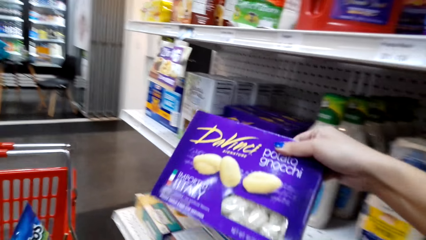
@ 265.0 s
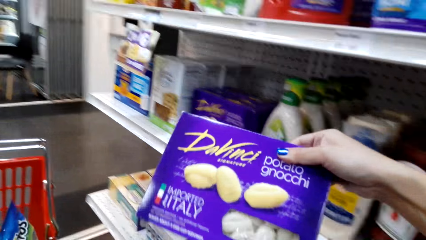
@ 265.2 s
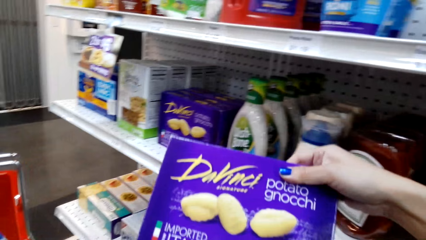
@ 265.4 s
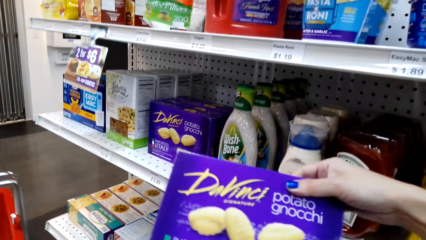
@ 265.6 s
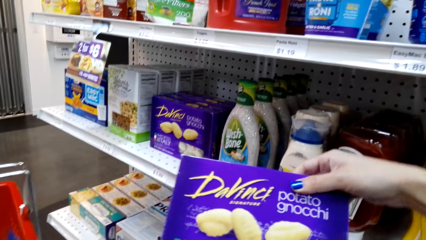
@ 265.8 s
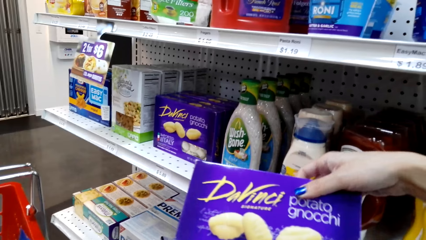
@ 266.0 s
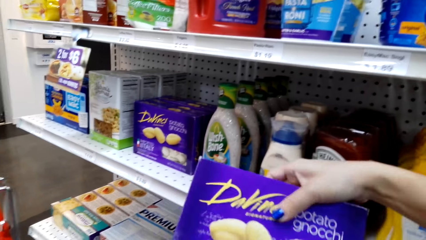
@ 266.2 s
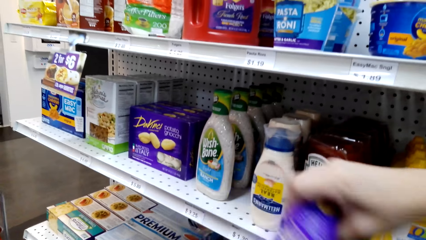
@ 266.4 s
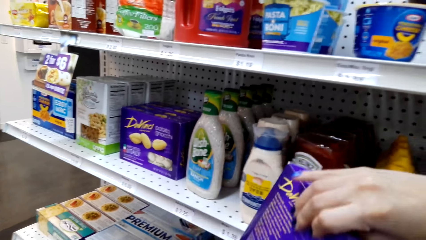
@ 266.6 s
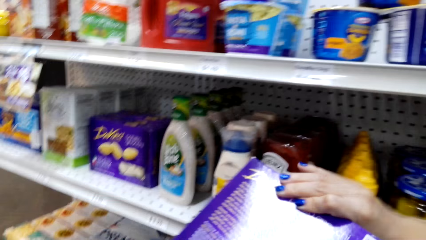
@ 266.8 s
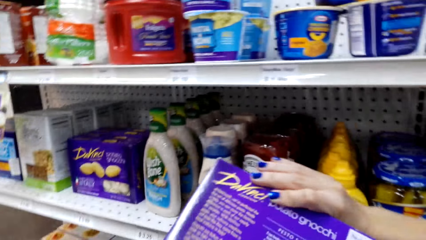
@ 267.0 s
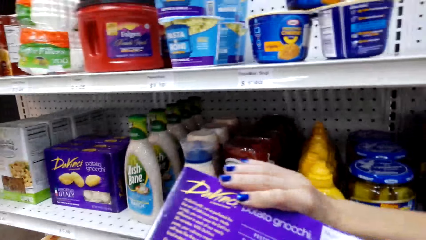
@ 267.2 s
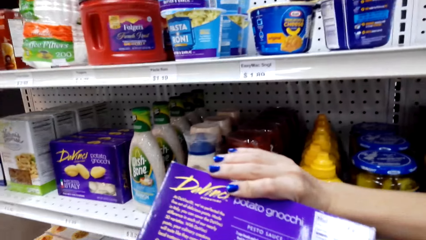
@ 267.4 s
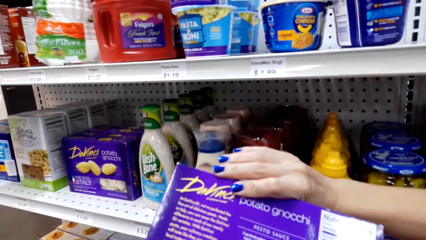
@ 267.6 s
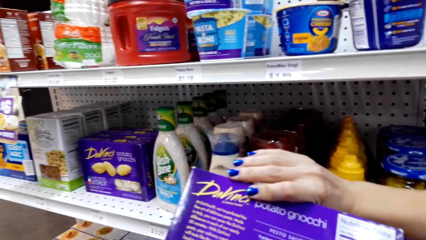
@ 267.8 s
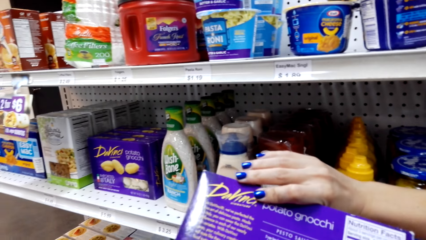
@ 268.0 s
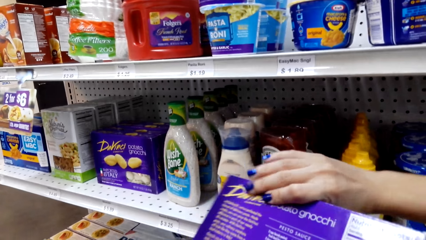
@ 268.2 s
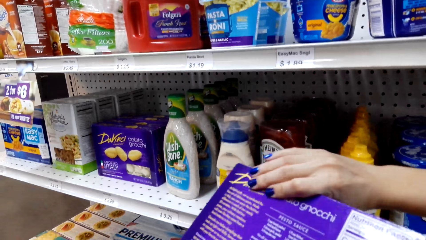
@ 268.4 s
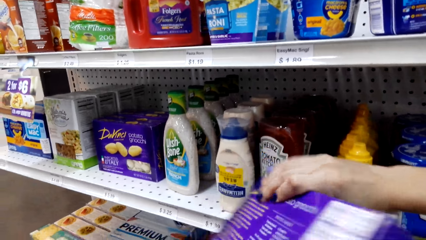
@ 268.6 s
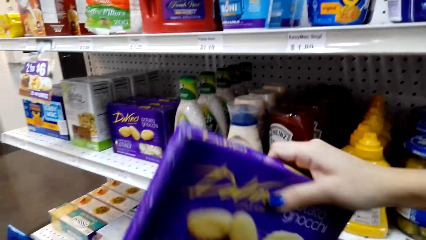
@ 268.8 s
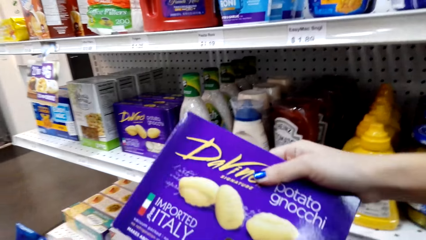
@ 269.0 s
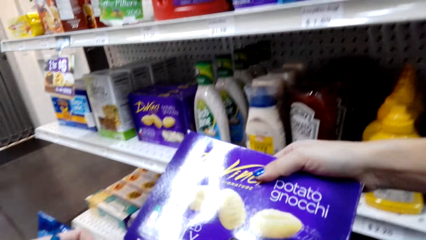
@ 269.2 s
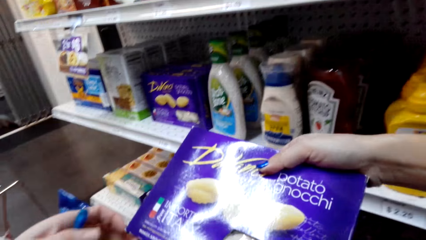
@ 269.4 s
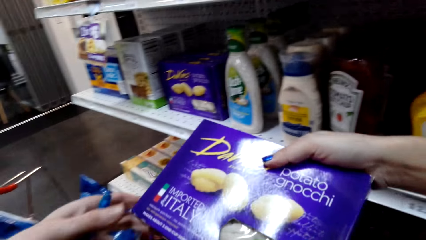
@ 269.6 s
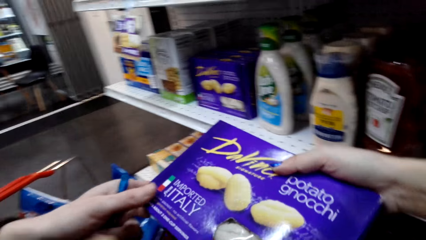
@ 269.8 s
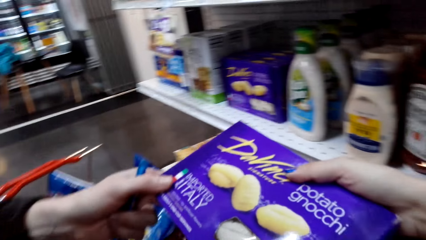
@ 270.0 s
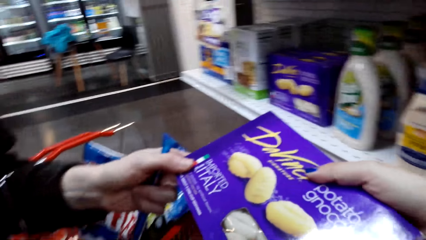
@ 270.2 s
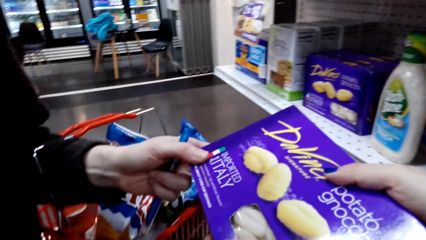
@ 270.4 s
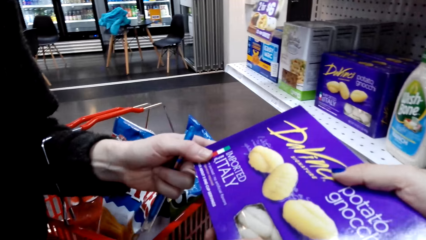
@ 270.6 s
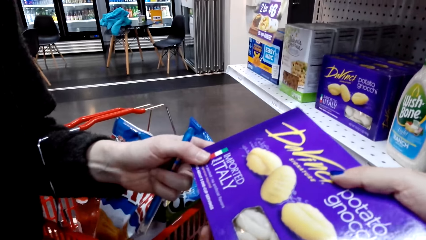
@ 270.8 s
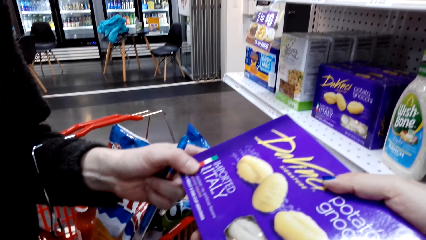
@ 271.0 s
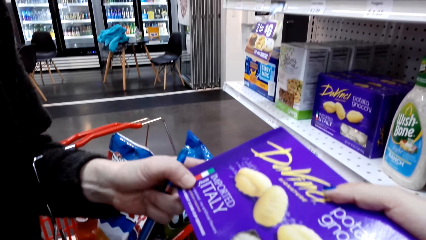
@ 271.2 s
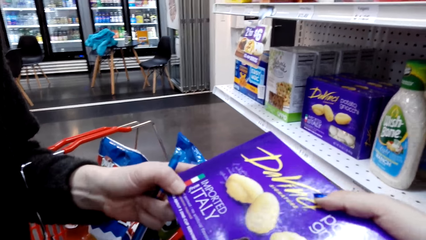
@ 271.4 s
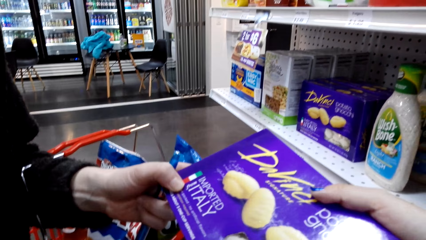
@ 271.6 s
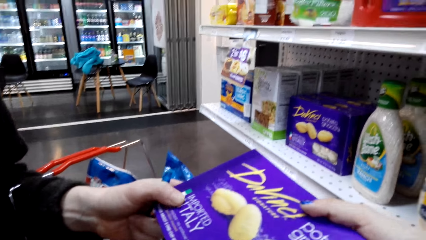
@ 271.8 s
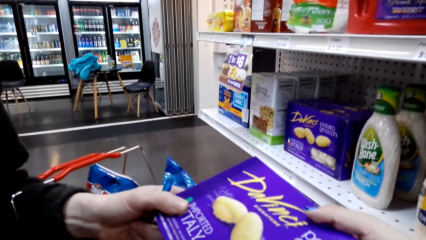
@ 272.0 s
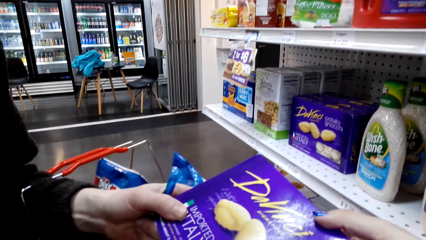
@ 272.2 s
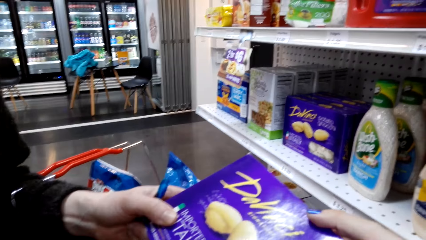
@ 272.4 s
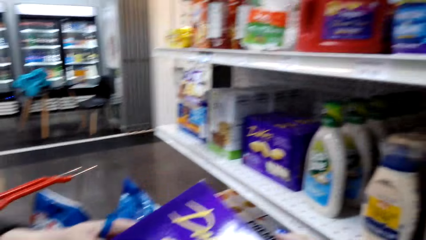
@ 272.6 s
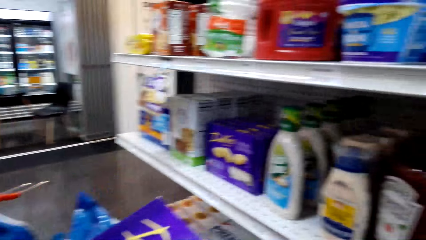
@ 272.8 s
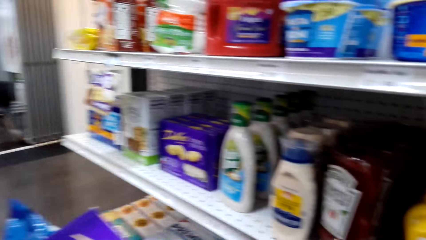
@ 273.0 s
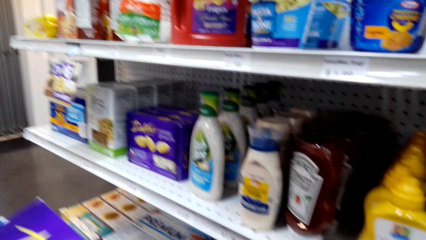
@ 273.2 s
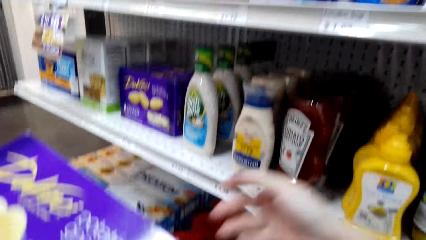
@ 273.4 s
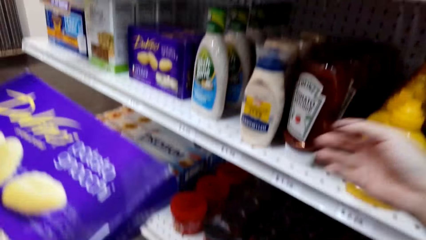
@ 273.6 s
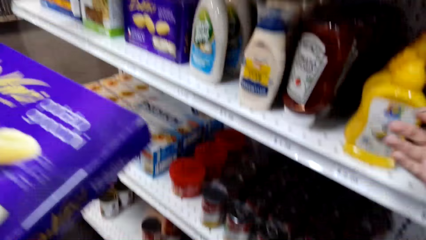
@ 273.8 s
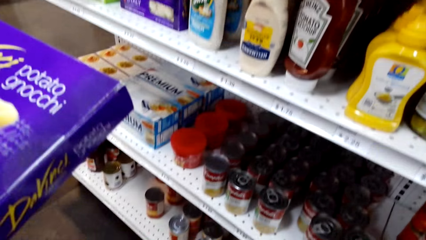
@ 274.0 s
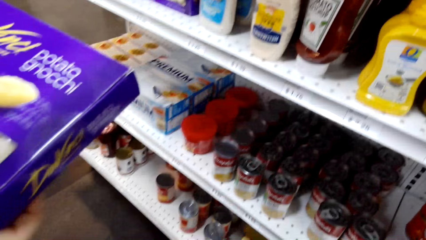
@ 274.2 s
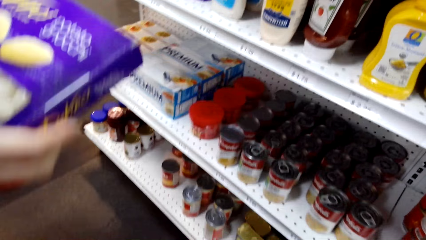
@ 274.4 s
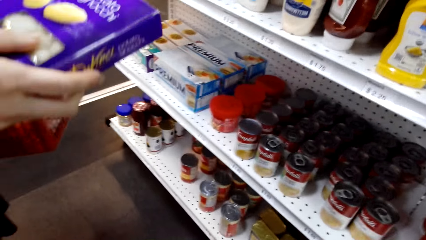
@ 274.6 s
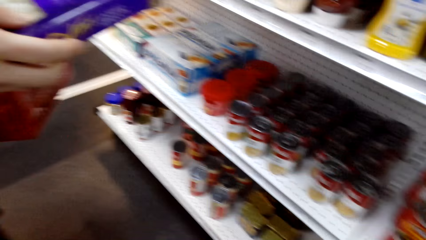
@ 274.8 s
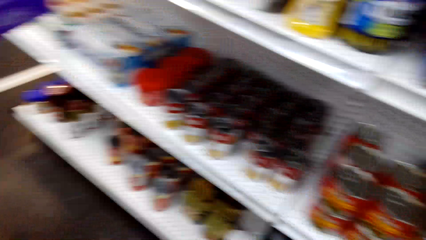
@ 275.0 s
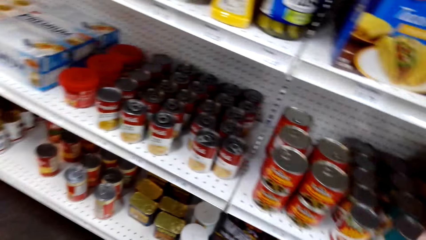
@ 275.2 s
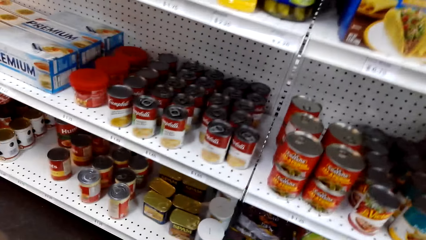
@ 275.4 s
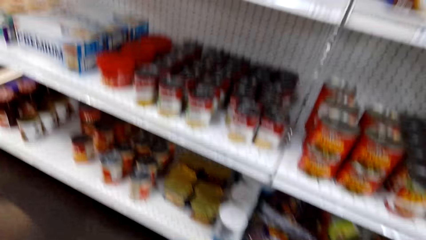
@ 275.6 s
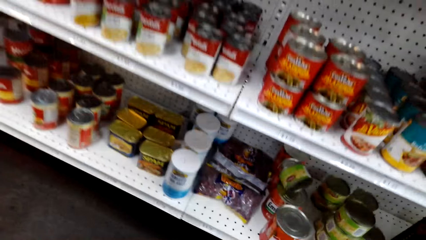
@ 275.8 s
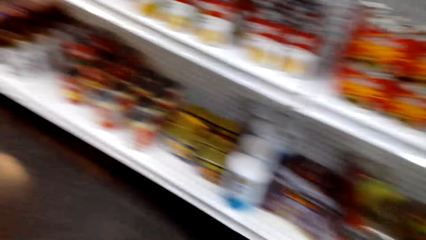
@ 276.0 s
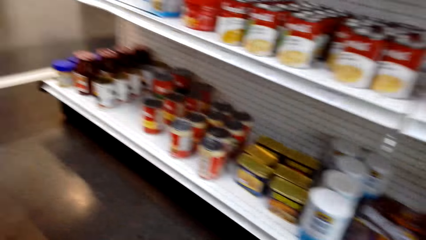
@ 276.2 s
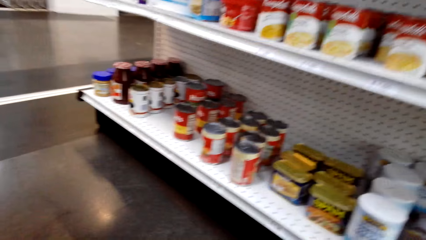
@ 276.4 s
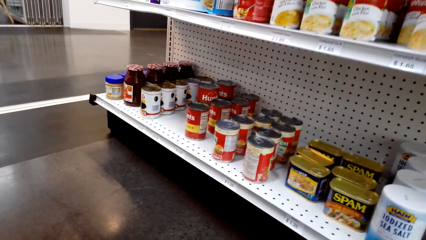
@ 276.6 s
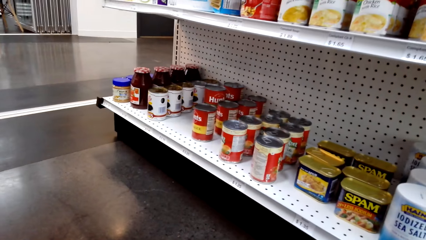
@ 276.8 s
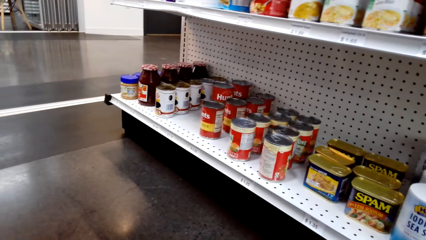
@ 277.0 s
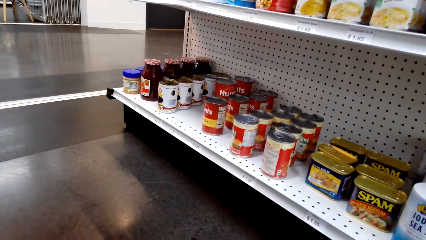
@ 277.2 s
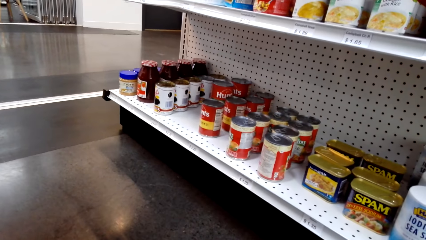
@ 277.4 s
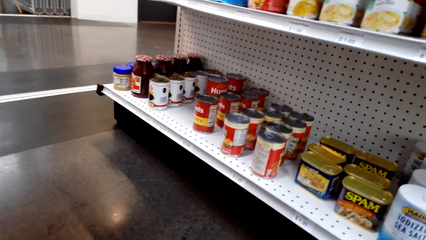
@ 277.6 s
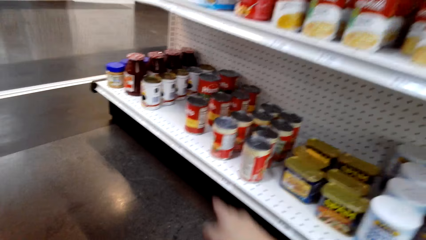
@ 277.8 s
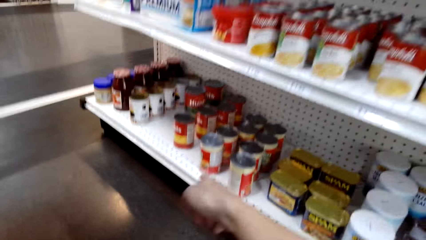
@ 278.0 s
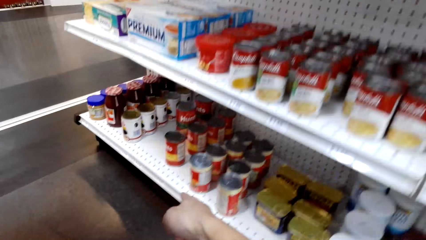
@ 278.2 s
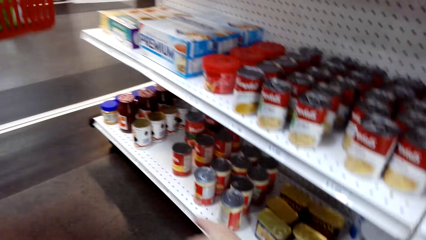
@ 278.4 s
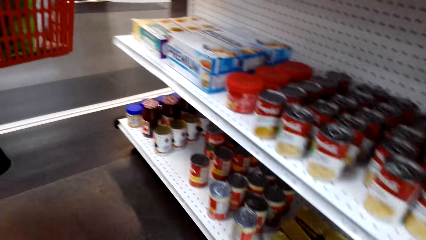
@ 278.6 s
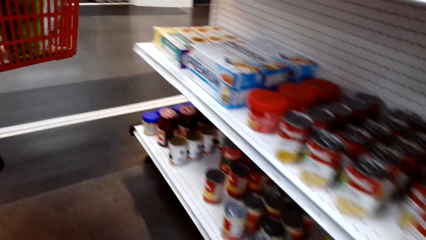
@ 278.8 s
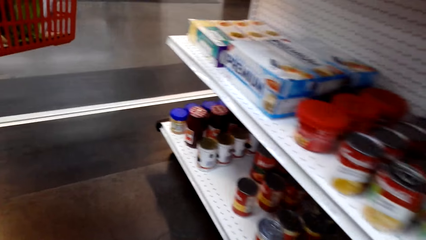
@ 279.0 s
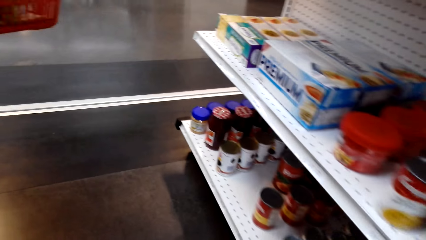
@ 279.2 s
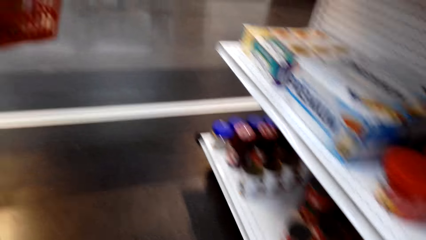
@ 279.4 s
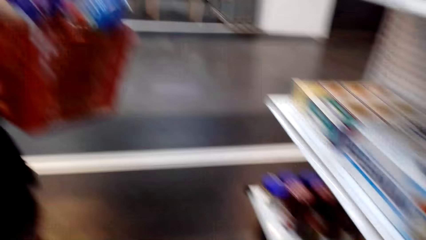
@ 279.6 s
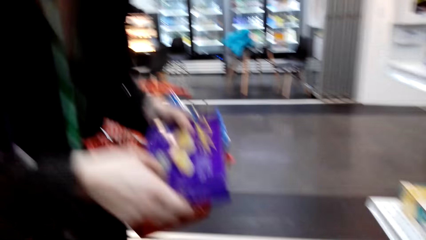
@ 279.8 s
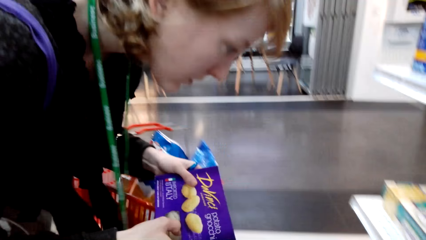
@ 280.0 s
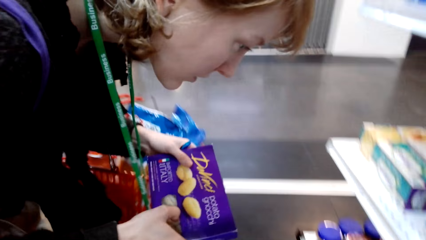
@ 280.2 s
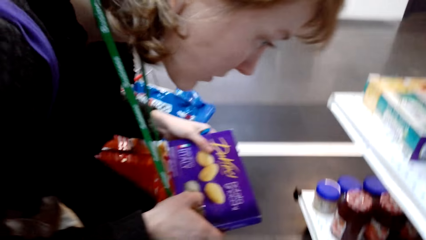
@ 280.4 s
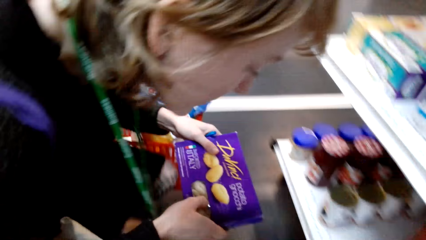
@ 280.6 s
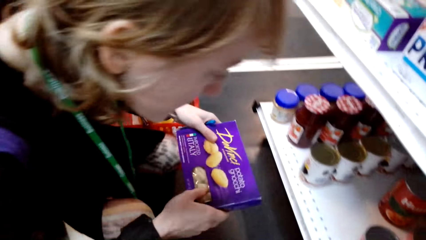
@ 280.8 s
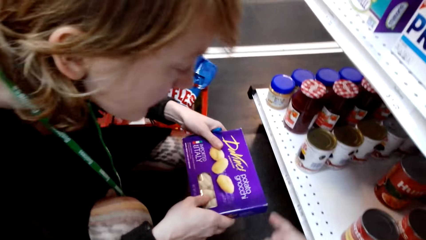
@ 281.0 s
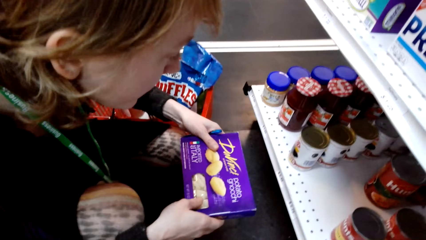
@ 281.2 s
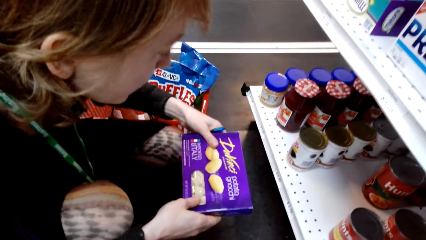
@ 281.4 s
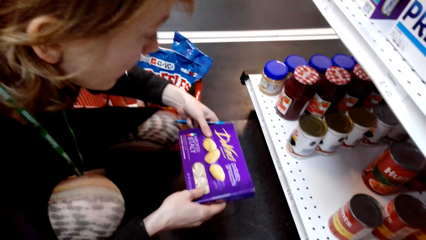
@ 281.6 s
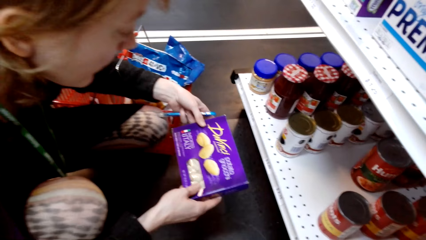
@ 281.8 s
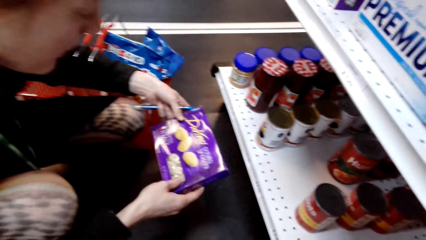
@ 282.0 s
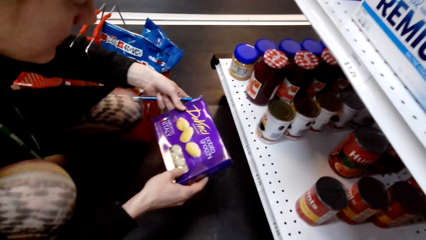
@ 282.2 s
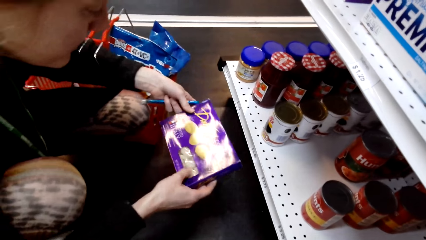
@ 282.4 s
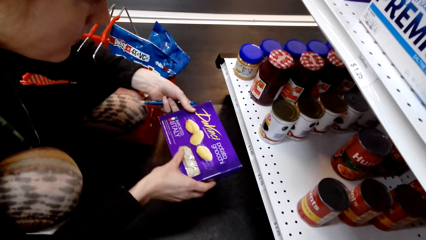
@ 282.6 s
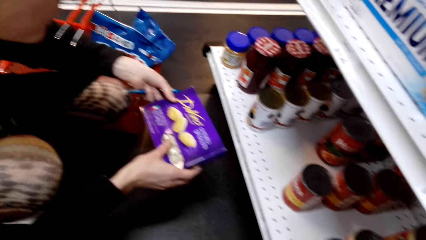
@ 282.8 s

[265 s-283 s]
The camera wearer converses with the woman. They stare at the potato crisp. They give the woman the potato crisp. They converse with the woman. They stare at the shelf. They converse with the woman. They look around the supermarket. The woman kneels down.
